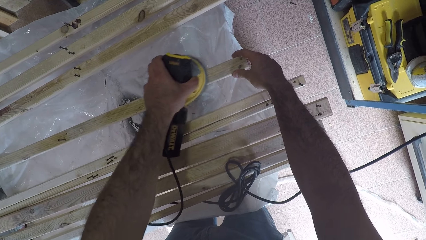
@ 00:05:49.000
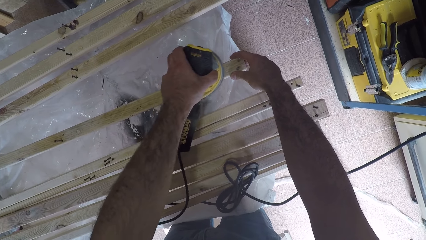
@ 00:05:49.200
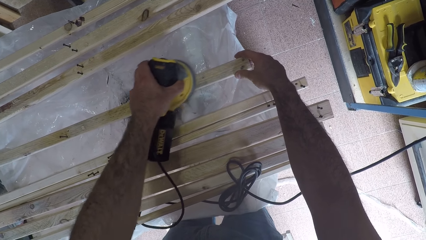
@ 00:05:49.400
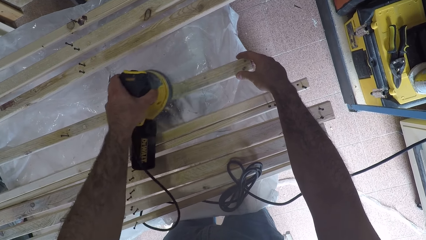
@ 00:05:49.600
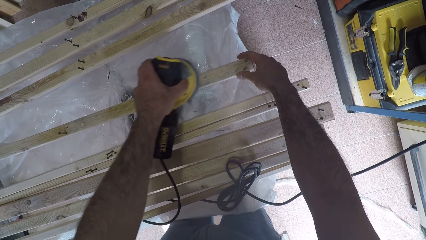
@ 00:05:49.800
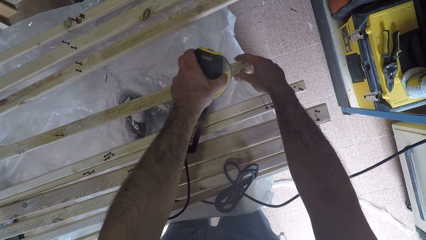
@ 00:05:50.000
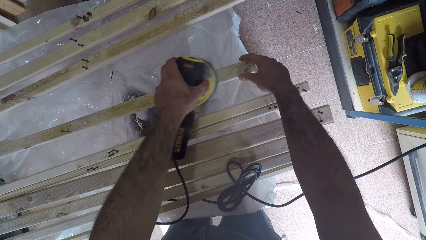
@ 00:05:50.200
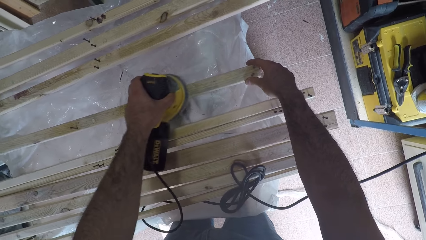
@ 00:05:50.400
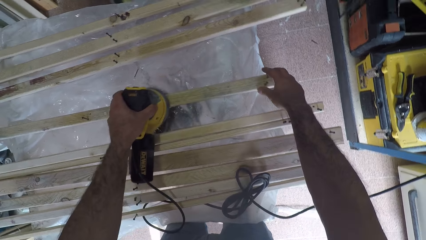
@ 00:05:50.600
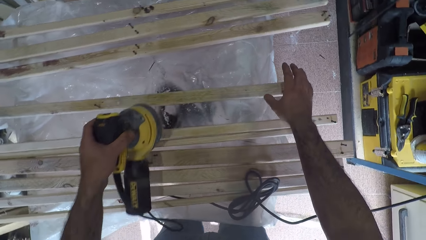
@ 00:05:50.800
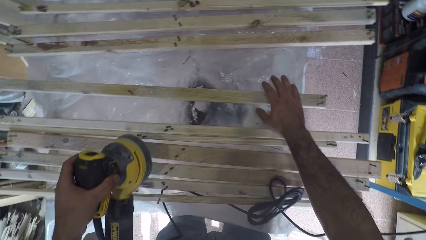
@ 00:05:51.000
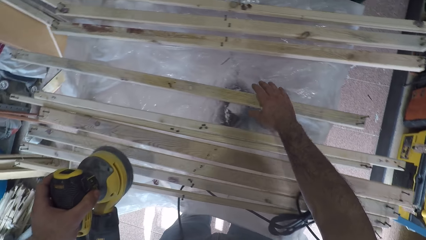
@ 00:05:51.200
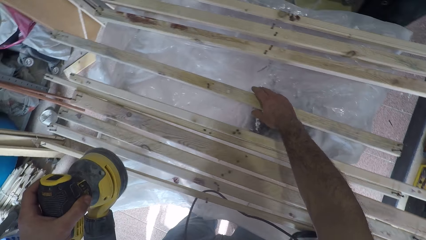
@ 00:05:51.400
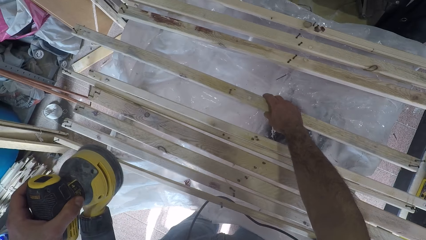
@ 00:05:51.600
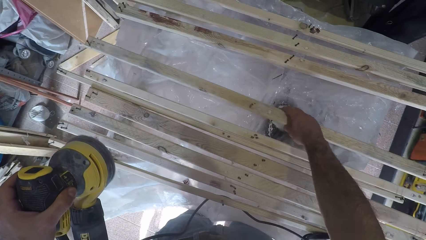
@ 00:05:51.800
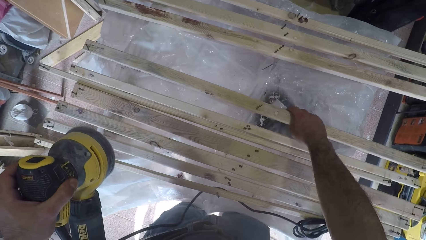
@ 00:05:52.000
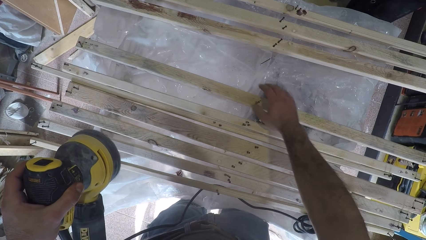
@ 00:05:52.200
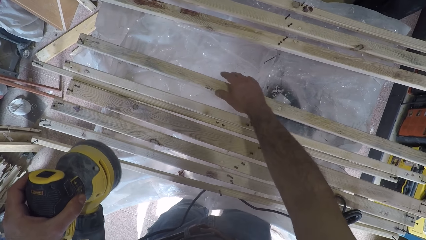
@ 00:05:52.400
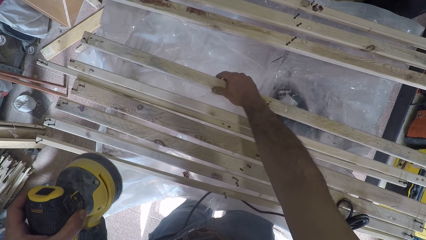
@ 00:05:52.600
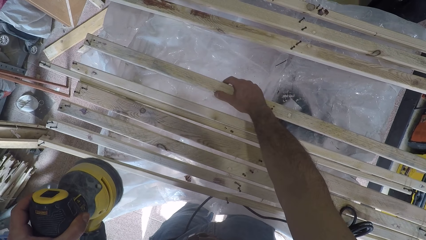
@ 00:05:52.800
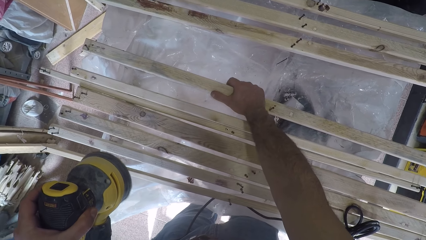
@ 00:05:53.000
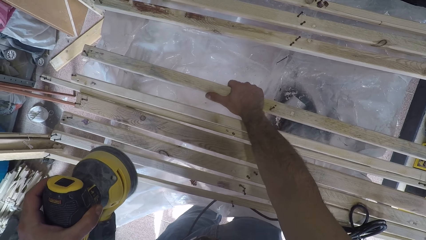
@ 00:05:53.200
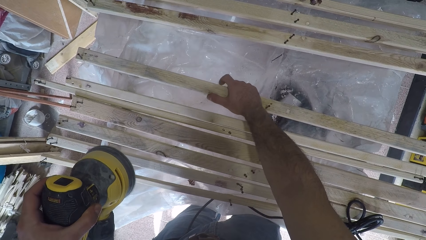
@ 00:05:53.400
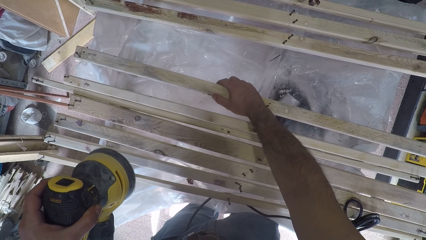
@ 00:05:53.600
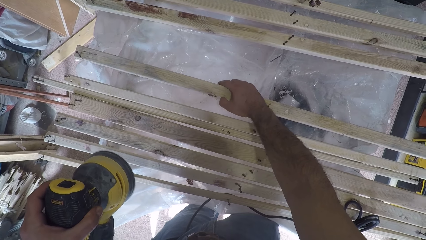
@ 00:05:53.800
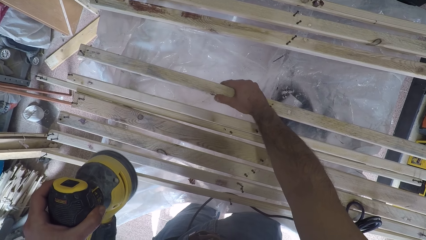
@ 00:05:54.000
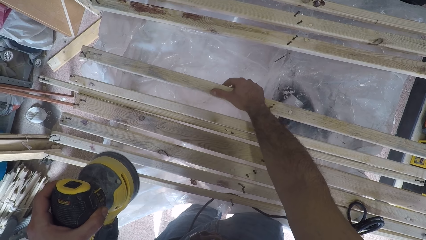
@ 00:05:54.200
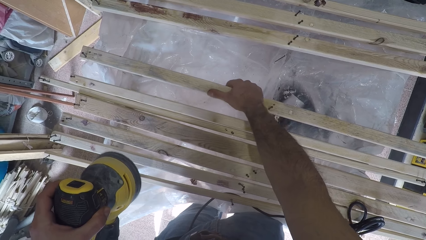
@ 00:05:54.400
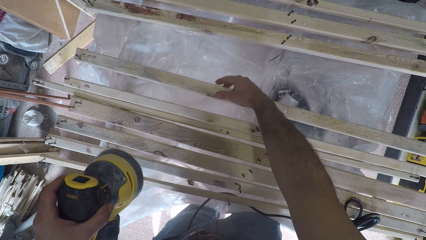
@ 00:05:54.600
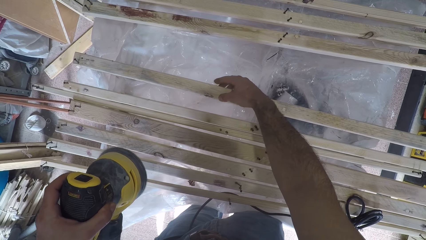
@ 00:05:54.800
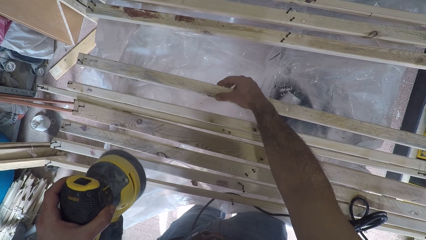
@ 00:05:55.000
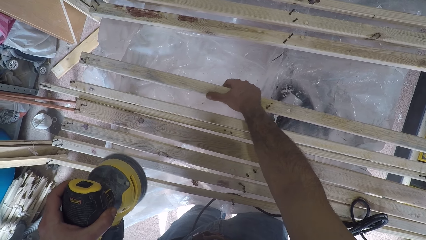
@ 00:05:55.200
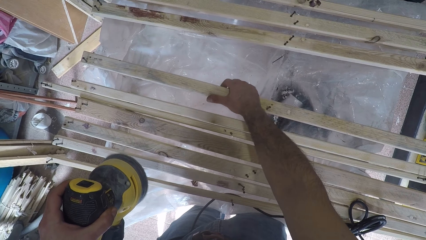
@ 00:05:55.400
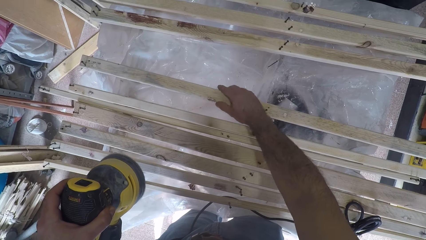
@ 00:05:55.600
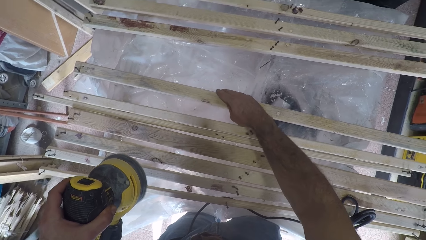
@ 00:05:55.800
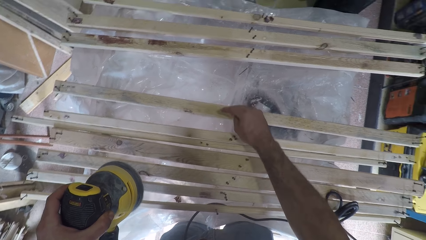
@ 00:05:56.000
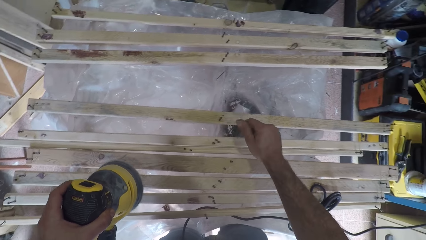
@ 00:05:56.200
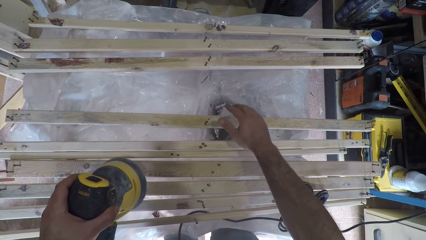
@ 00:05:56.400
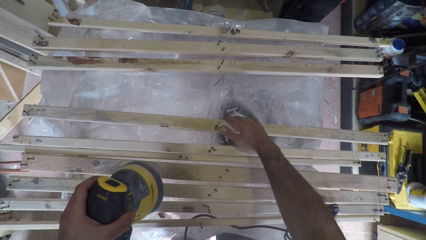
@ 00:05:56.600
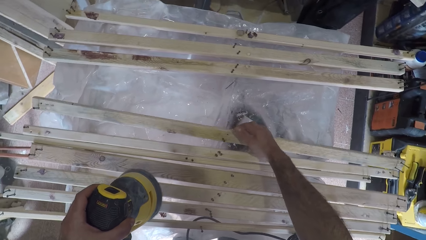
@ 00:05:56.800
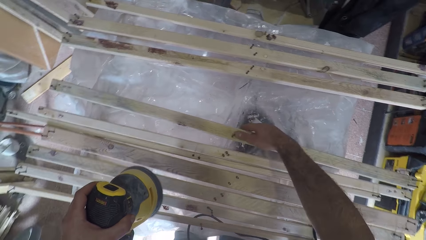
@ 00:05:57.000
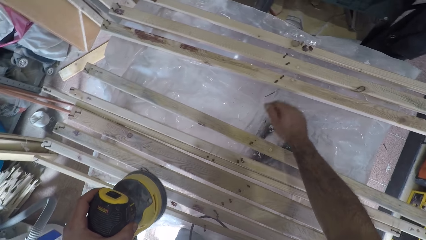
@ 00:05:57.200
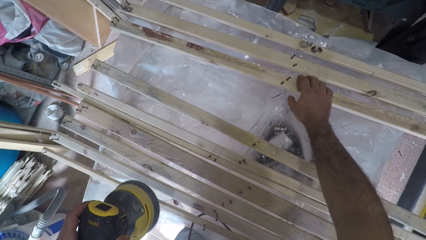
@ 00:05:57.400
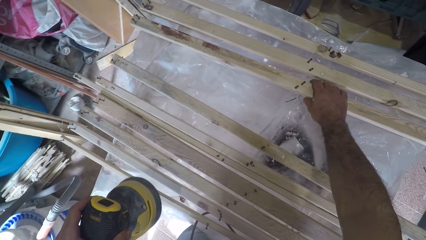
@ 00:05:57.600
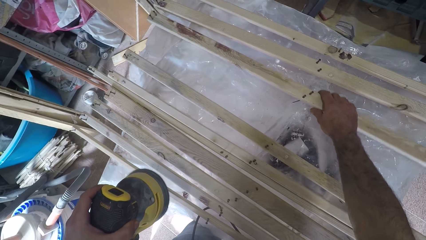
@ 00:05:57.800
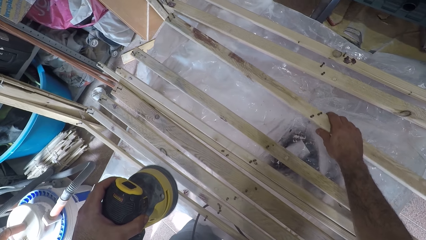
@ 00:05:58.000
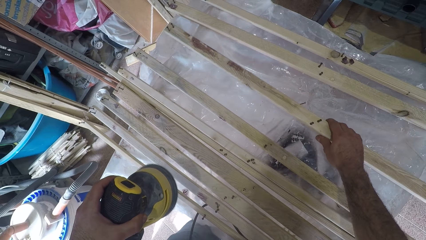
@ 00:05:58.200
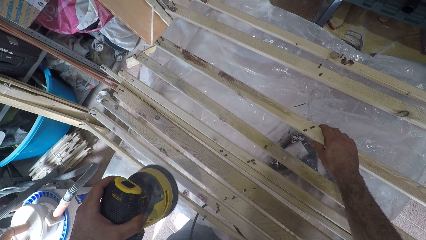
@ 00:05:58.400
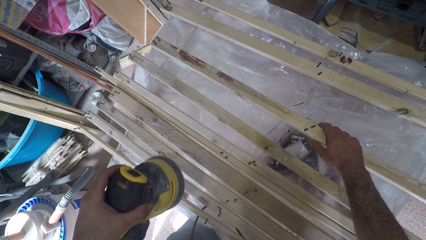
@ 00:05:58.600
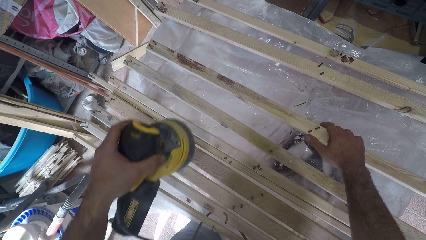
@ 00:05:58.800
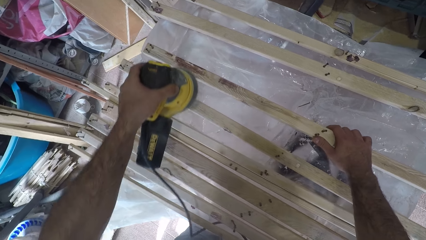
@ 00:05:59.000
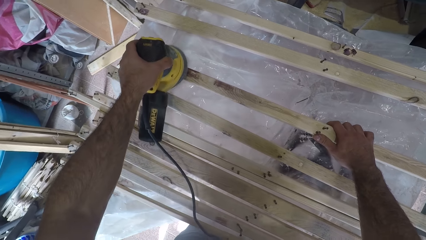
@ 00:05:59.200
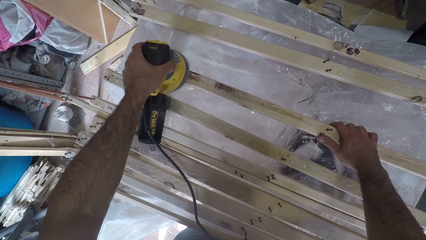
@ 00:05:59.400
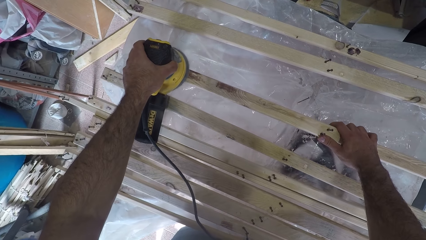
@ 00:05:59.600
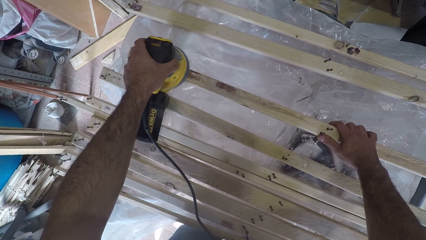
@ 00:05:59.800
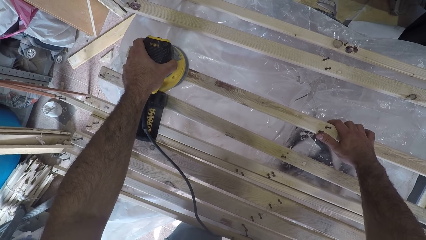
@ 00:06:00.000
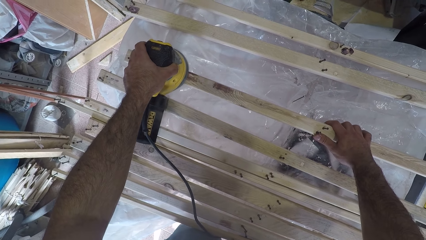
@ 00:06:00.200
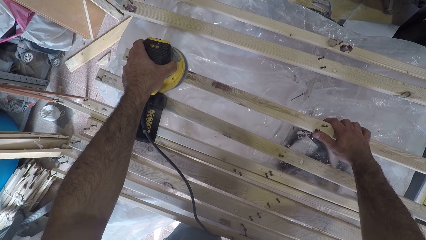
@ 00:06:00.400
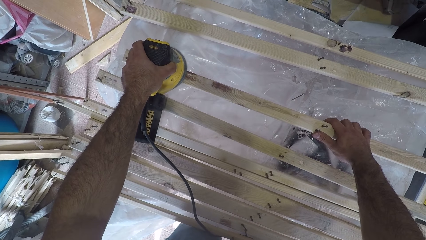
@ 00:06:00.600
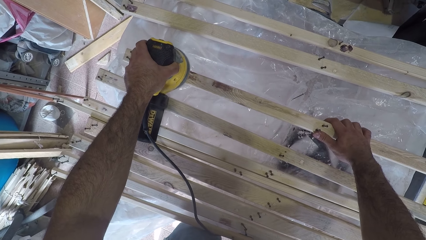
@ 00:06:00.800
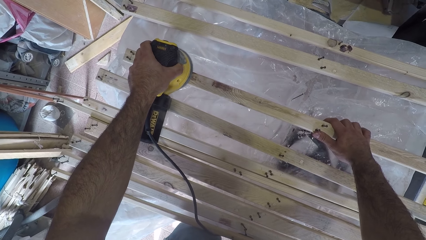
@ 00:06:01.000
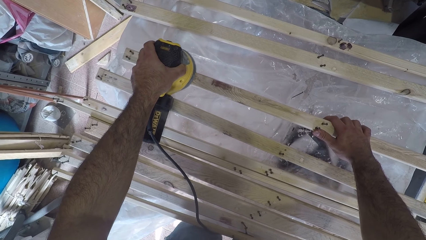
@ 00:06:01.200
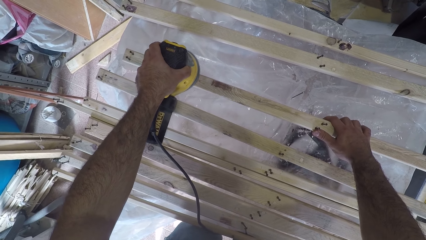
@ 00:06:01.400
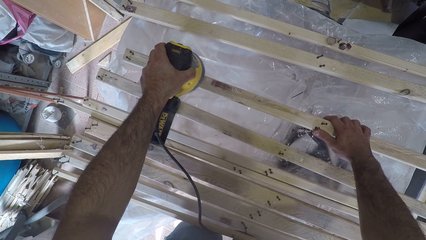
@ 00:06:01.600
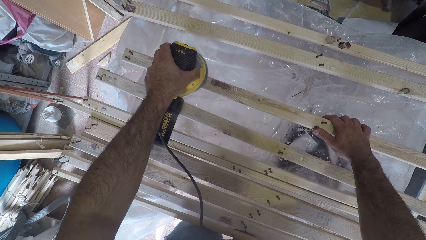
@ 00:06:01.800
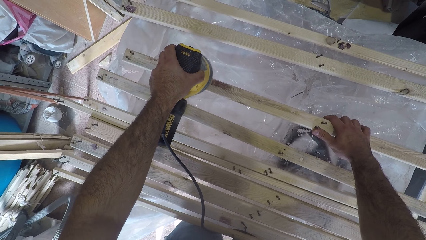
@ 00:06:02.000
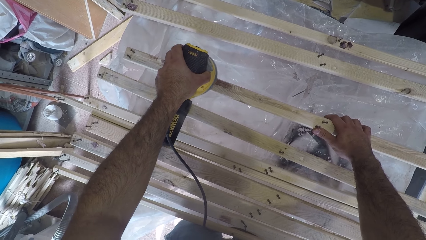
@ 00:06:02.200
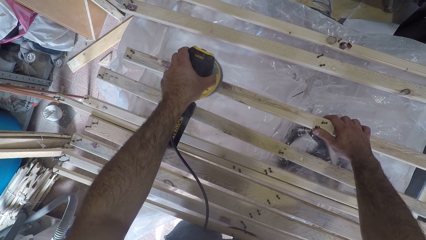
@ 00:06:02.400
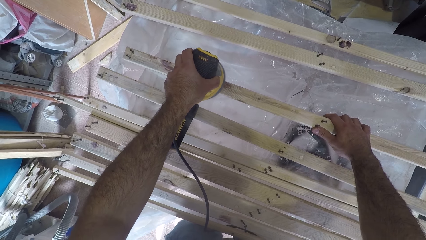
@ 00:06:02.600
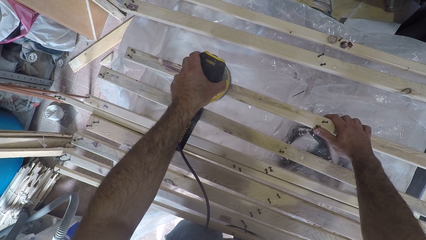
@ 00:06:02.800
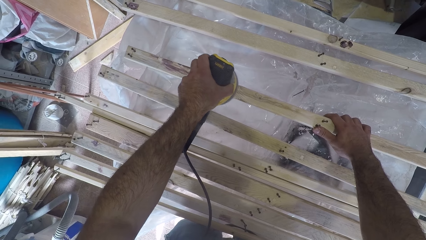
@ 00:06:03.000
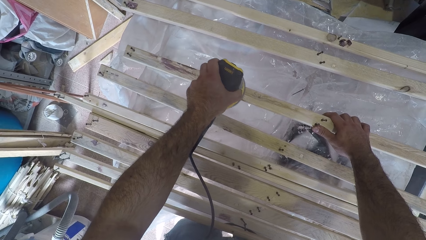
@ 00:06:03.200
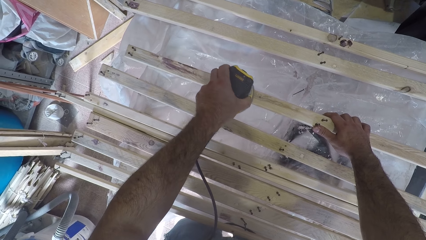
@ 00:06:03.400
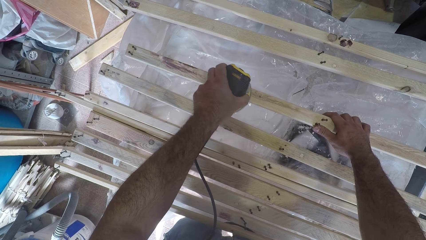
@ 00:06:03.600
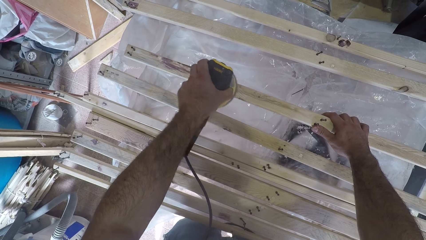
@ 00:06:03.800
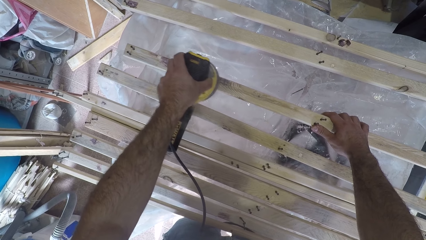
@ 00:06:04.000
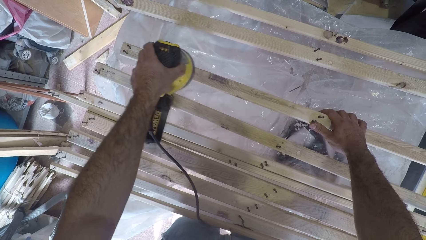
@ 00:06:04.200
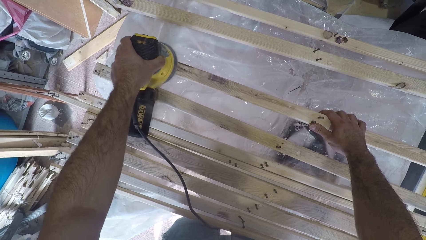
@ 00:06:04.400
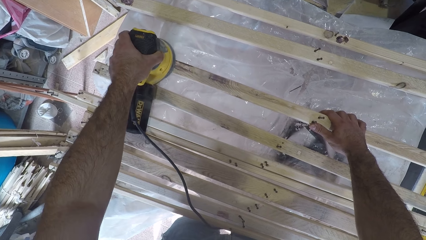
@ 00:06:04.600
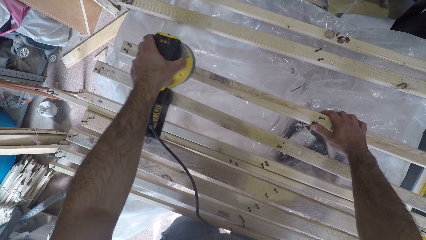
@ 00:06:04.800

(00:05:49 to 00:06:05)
The camera wearer adjusts the second wood plank to the right on the table. He holds the wood with his hand. He touches the surface of the second wood plank with his right hand. He holds the wood with his hand. He adjusts the second wood plank forward. He moves a third wood plank forward with his right hand. He brushes the third wood plank with the brush oscillating tool.
